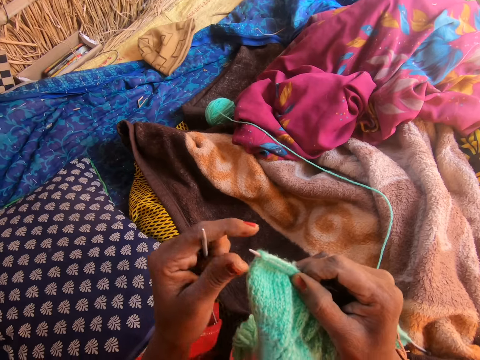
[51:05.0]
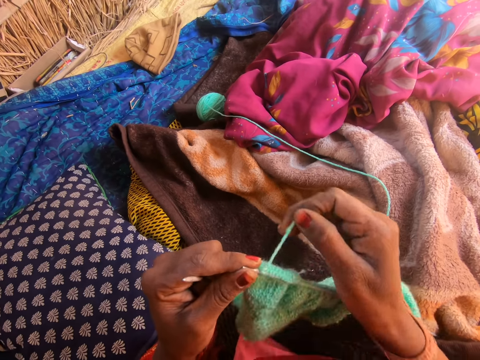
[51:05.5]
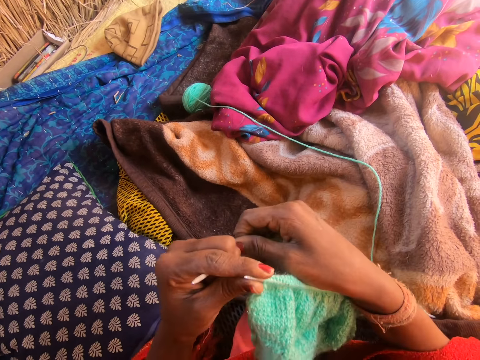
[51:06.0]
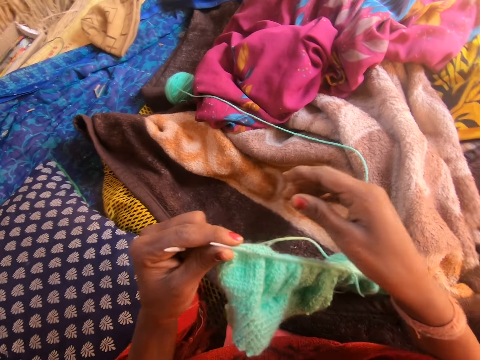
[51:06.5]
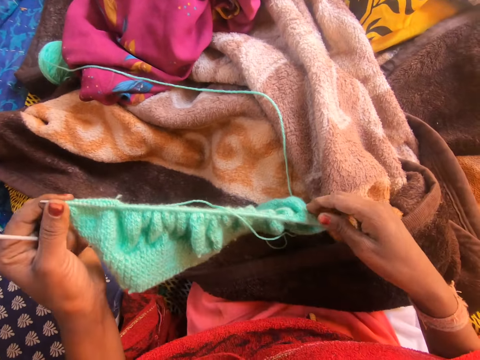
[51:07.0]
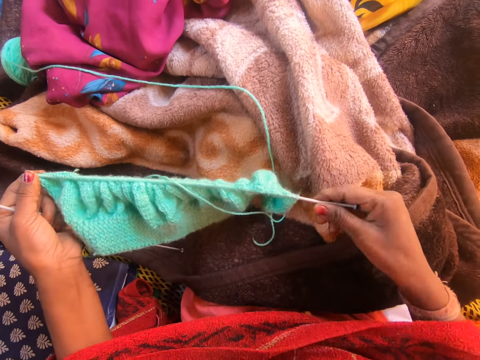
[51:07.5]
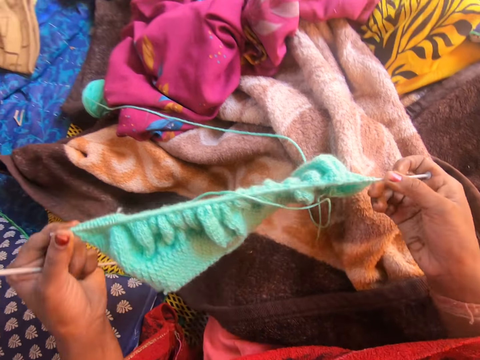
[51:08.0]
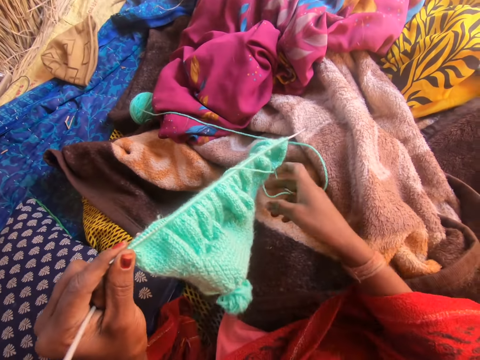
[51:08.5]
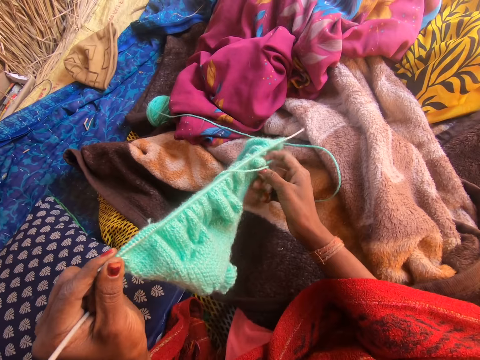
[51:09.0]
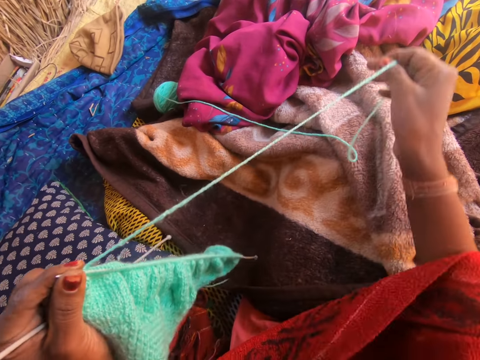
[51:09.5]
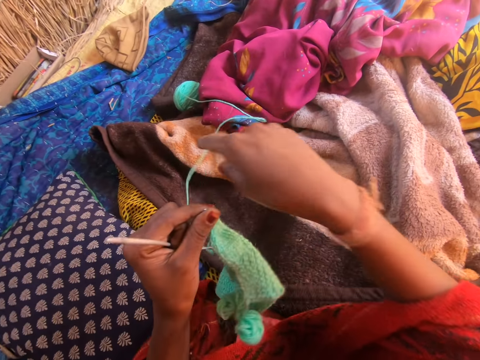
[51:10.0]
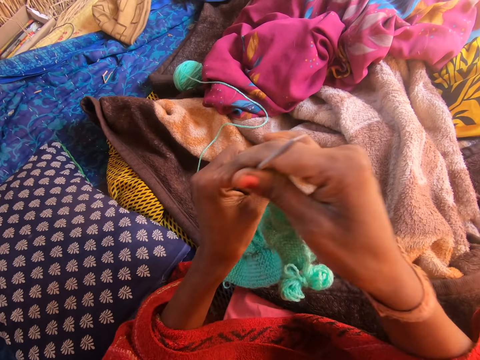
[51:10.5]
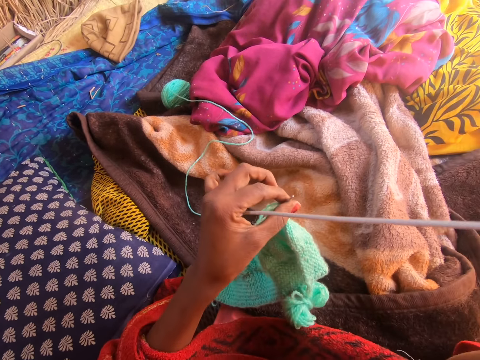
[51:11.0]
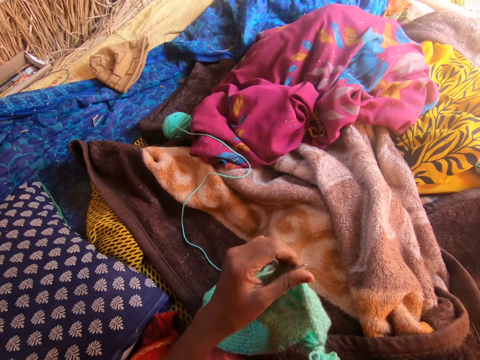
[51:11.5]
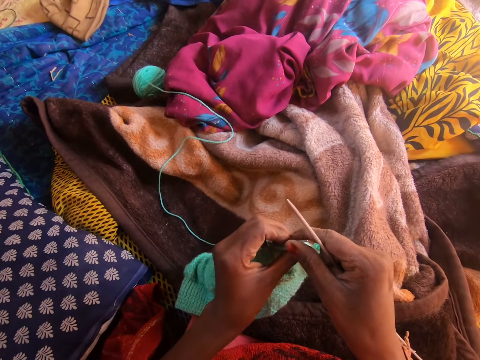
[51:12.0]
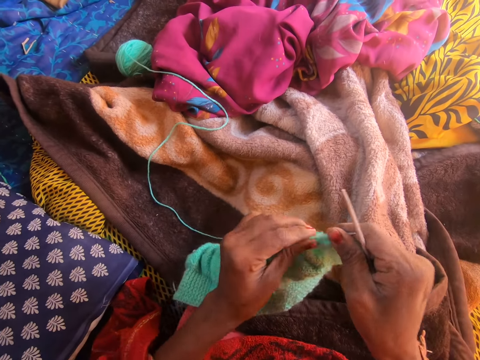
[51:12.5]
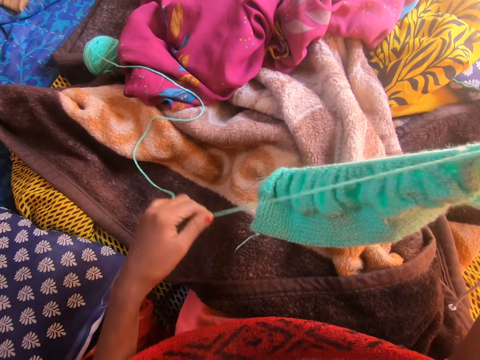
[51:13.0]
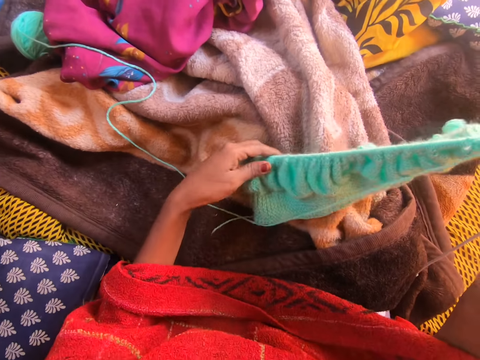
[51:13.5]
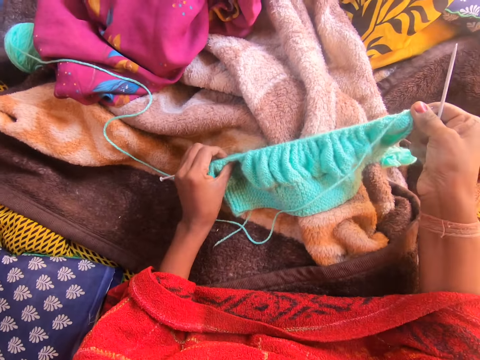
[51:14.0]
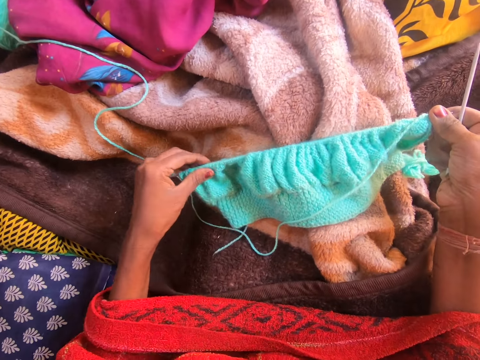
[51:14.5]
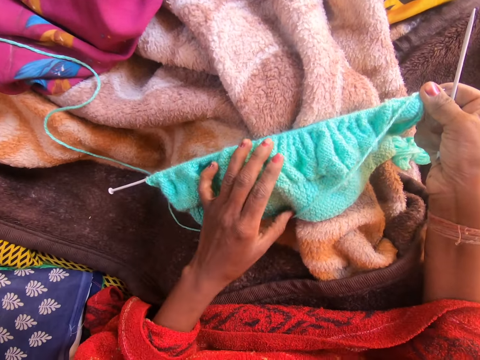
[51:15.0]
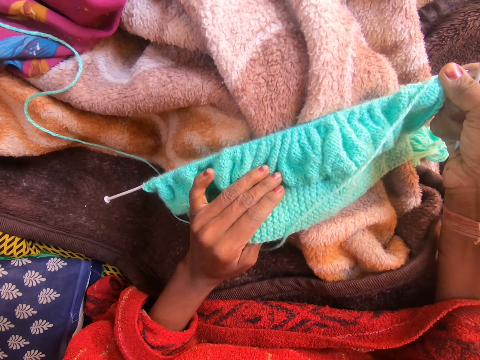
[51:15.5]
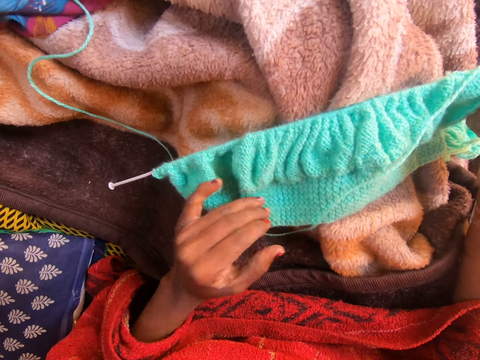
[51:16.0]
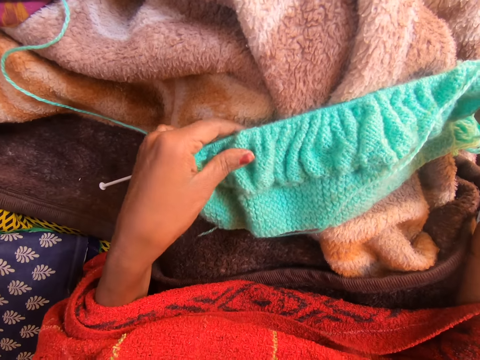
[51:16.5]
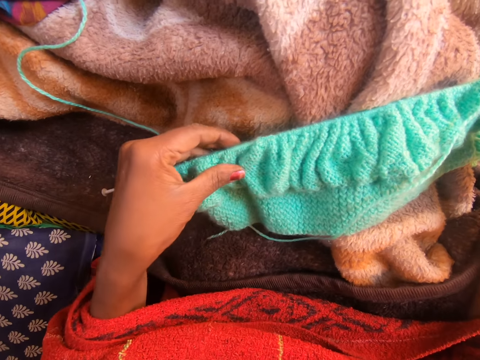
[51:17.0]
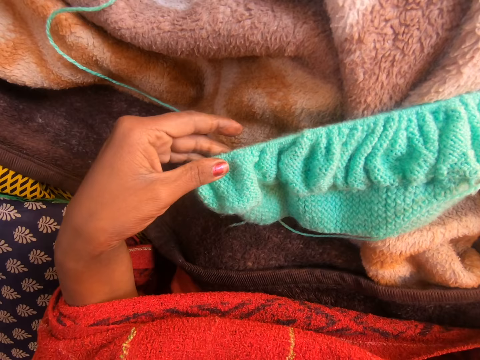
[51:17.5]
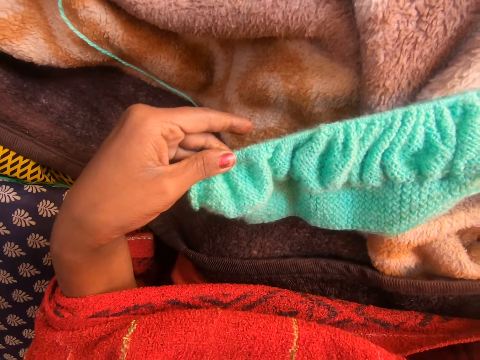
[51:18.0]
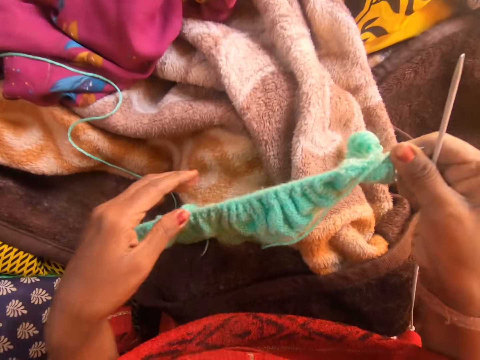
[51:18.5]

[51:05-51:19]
The camera wearer holds a knitting needle with her left hand. She pulls the yarn. She lifts the fabric. She holds the bottom of the knitting needle in her right hand. She holds the knitting thread with both hands. She drops the bottom of the knitting needle in her right hand on a bedsheet or comforter on the ground. She picks up a loose end of the yarn with her right hand and twirls the loose end of the yarn. She drops the yarn on the comforter. She holds the knitting needle with both hands. She holds the knitting needle with her right hand. She picks the knitting needle from her left hand. She holds the yarn on her left hand, pulls the yarn, and lifts the fabric. She picks up the loose end of the yarn with her left hand. She holds the knitting needle with both hands on the bedsheet on the ground. She holds the fabric. She drops the knitted yarn in the knitting needle on the bedsheet on the ground. She holds the fabric with her left hand. She adjusts the knitted yarn in the knitting needle with her left hand. She holds the knitting needle with both hands on the bedsheet on the ground. She inspects the fabric.

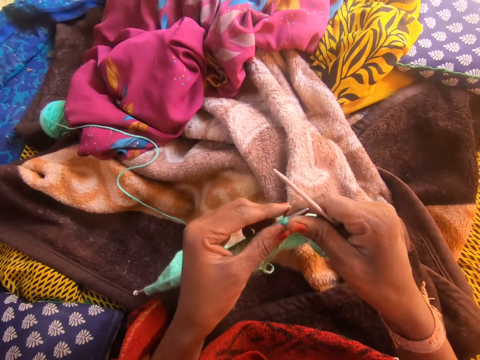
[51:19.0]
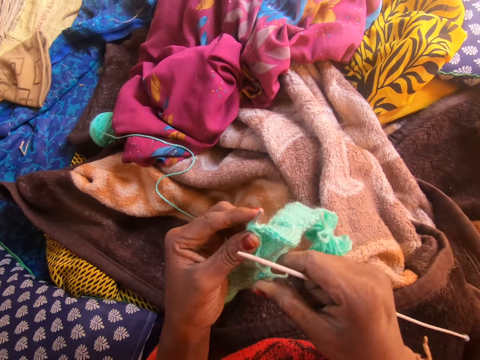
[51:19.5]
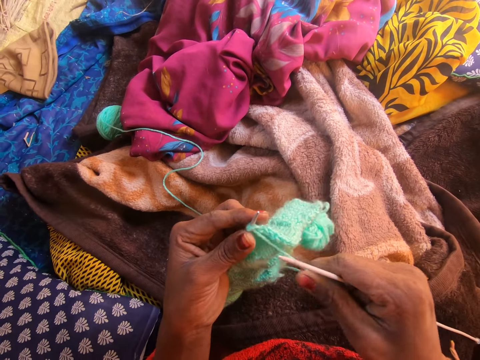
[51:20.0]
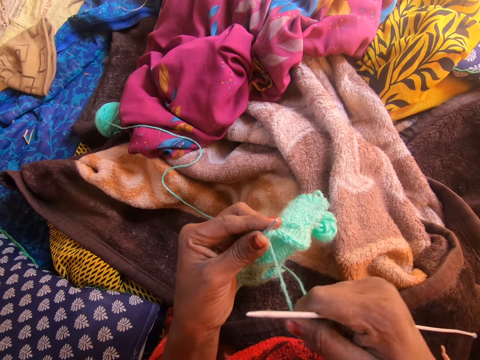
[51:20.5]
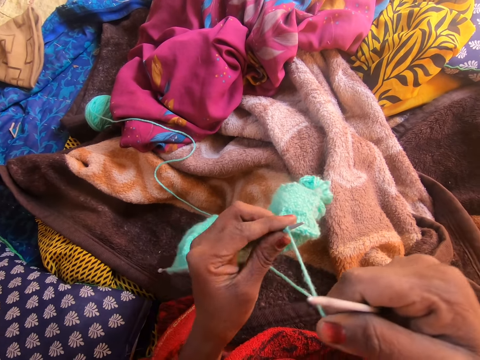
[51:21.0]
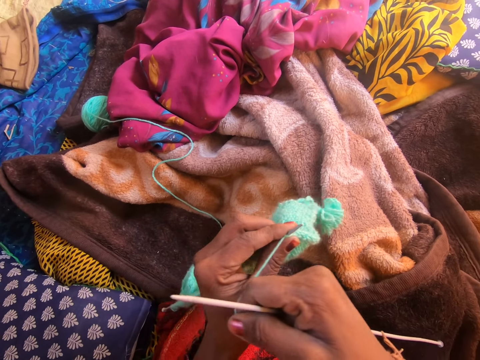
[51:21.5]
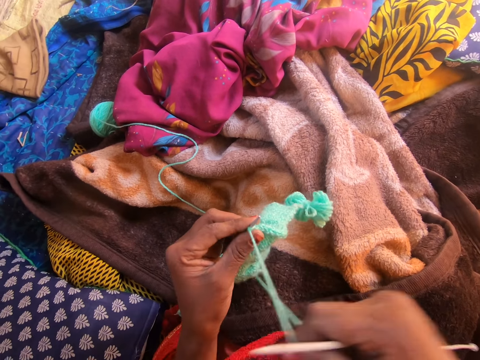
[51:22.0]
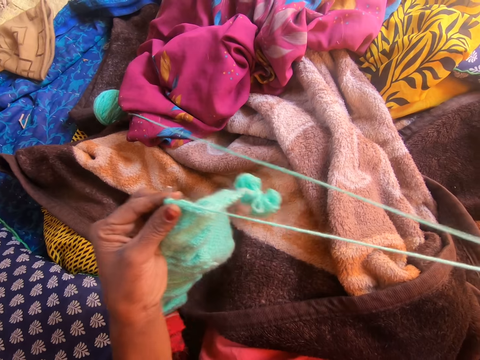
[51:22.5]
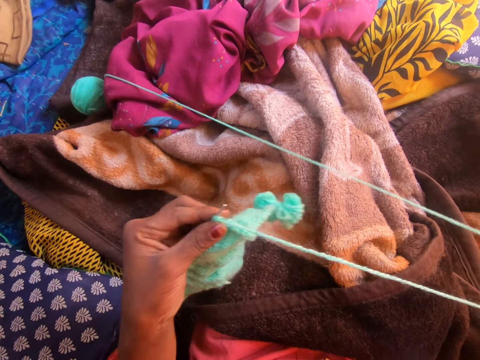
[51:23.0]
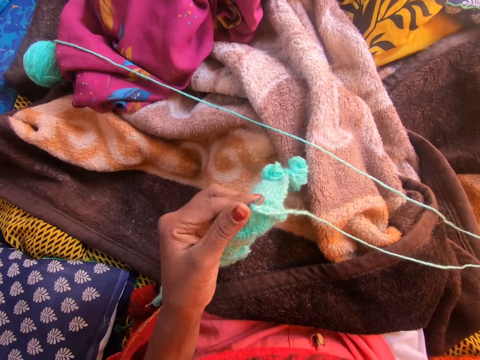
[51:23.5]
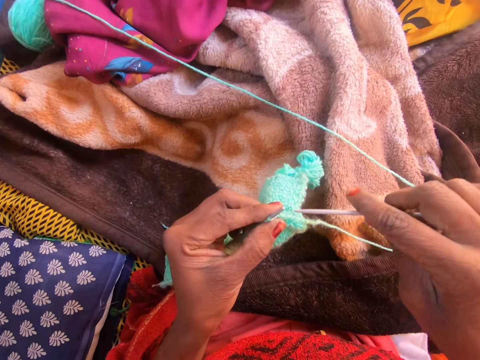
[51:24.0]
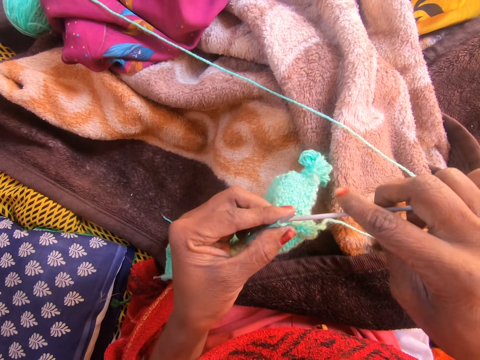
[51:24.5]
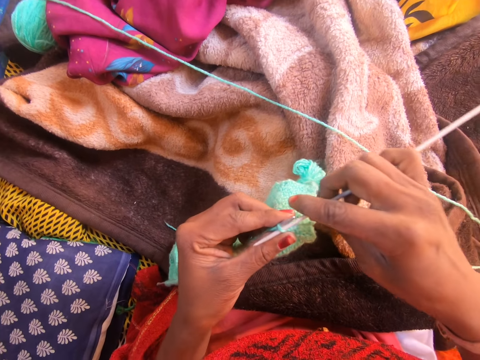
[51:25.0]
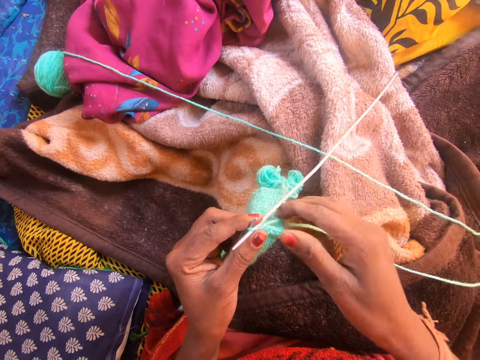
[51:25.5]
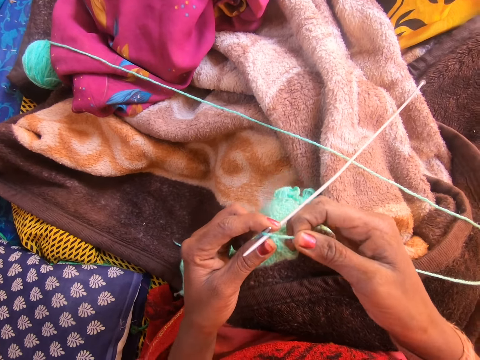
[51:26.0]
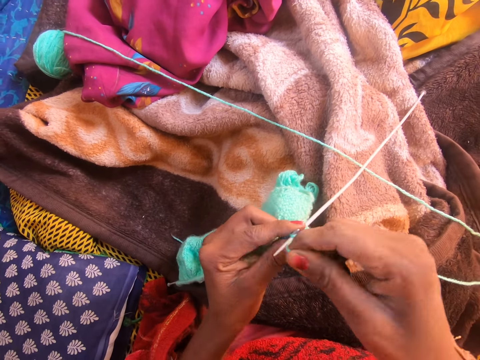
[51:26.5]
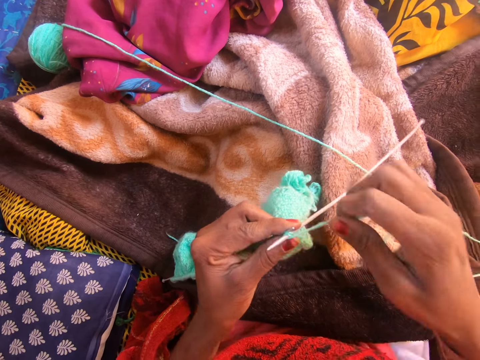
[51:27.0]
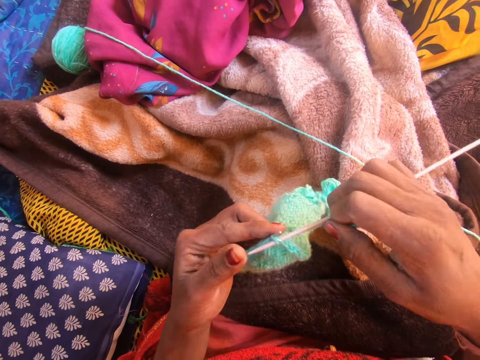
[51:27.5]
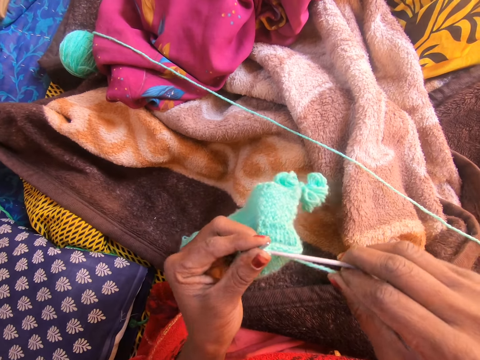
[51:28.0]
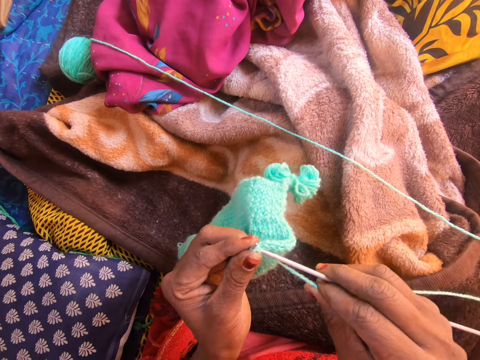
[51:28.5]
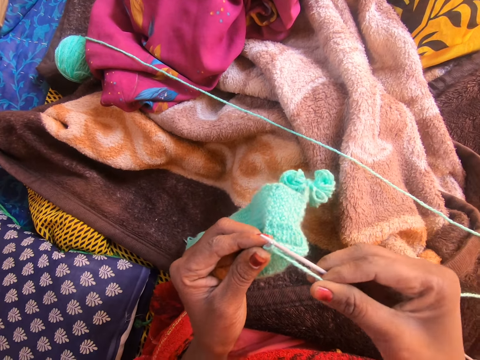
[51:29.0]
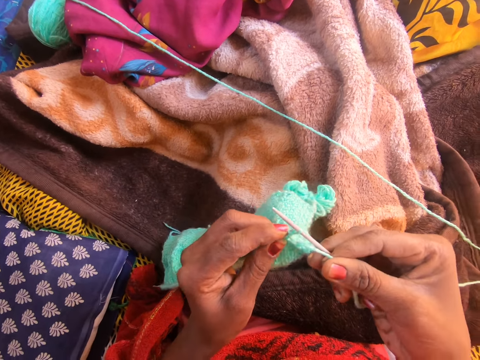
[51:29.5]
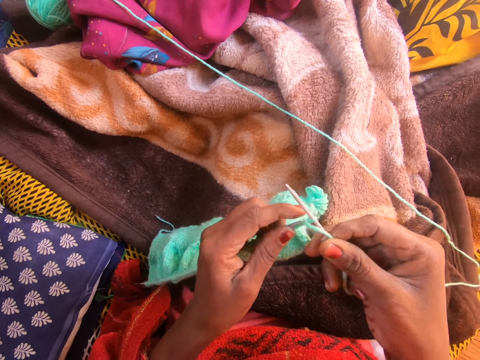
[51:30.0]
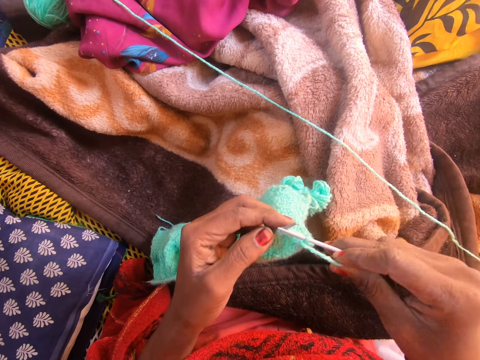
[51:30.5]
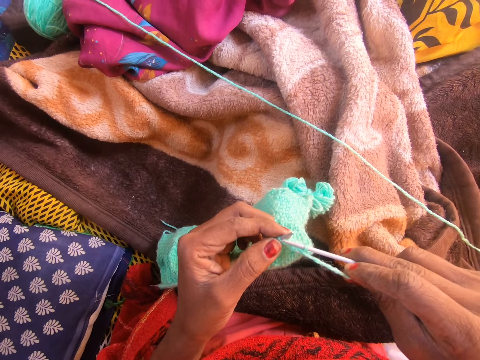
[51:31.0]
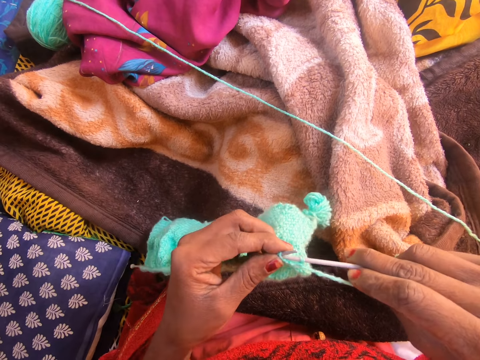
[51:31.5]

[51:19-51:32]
The camera wearer lifts the knitted yarn in the knitting needle up from a comforter with both hands. He holds the yarn. He picks a loose end of the yarn with his right hand. He straightens out the loose end of the yarn with his right hand. He pulls the yarn. He places the yarn on the comforter. He knits the yarn in the knitting needle with both hands. He holds the yarn. He loops the yarn on the knitting needle. He holds the knitting needle. He knits the fabric with the knitting needle.
